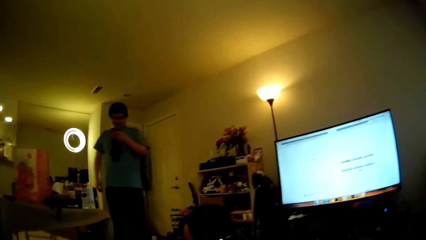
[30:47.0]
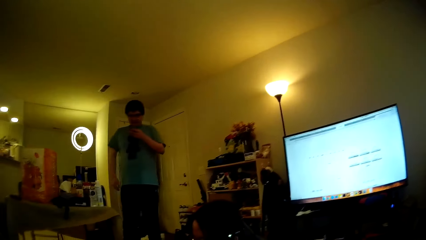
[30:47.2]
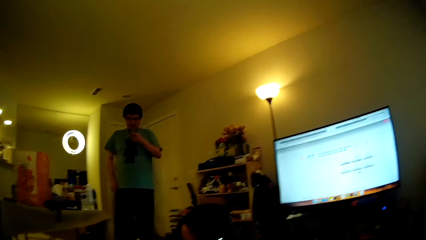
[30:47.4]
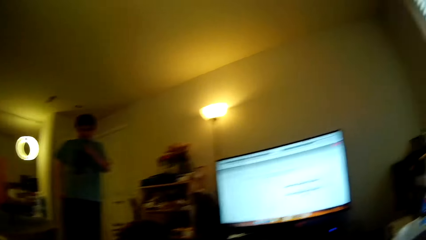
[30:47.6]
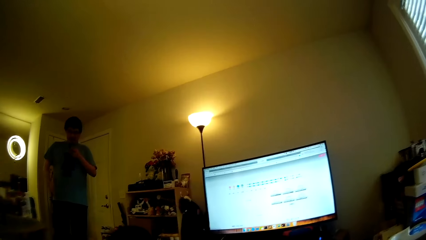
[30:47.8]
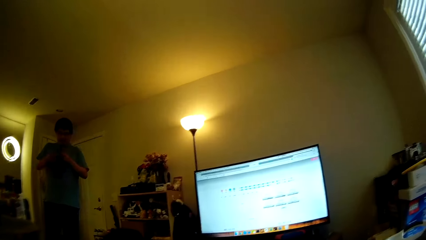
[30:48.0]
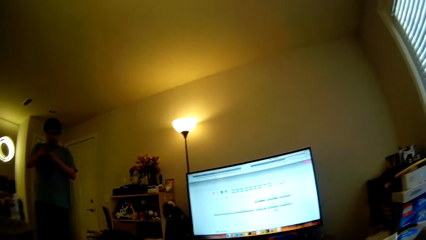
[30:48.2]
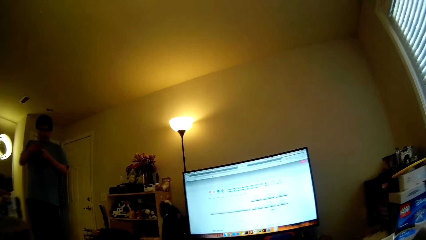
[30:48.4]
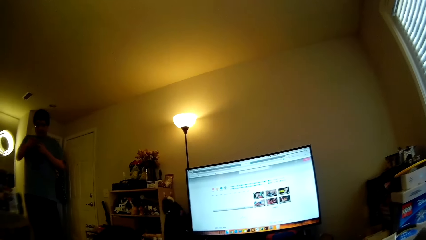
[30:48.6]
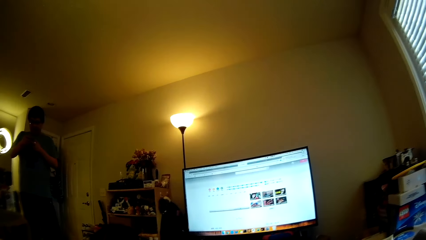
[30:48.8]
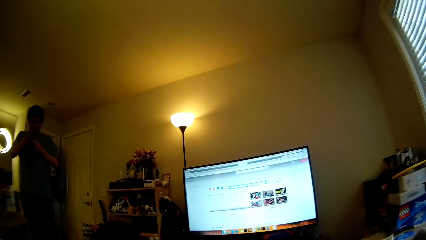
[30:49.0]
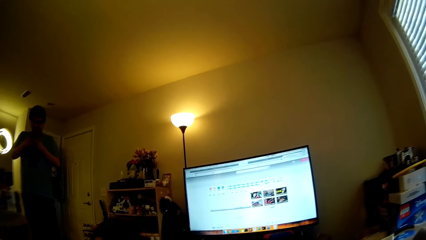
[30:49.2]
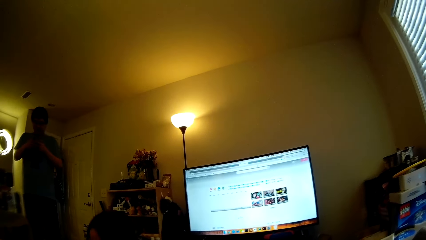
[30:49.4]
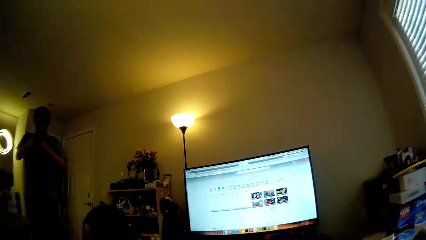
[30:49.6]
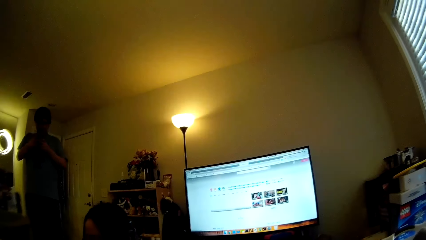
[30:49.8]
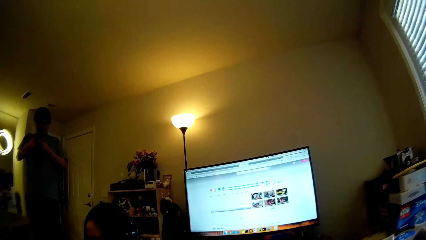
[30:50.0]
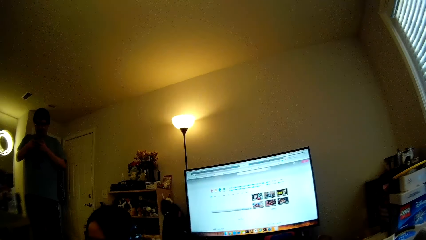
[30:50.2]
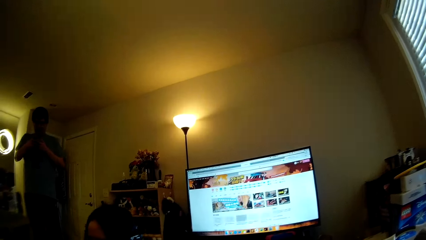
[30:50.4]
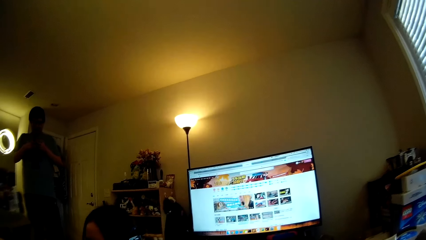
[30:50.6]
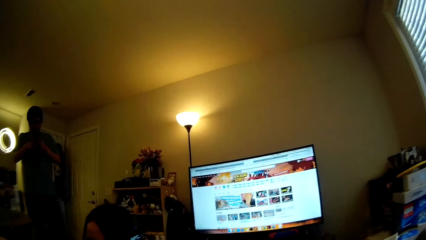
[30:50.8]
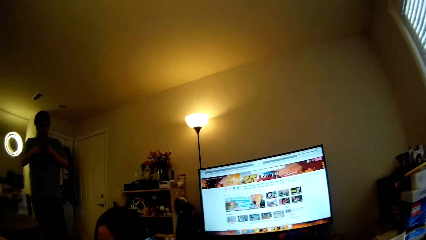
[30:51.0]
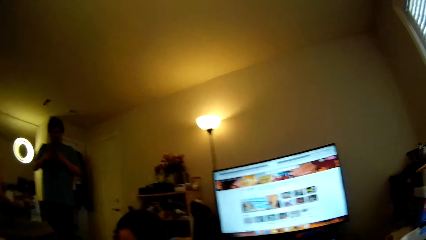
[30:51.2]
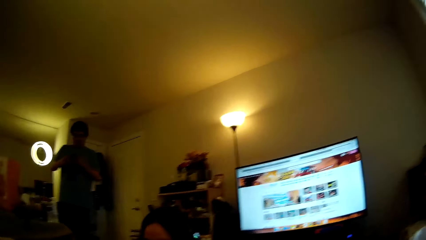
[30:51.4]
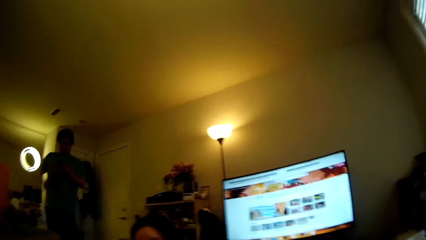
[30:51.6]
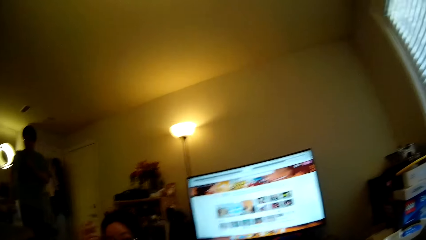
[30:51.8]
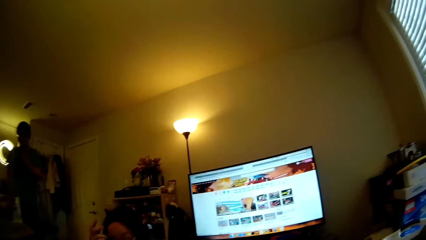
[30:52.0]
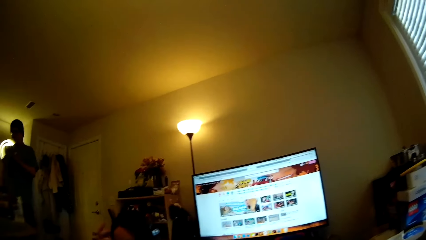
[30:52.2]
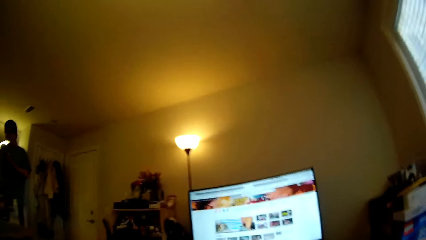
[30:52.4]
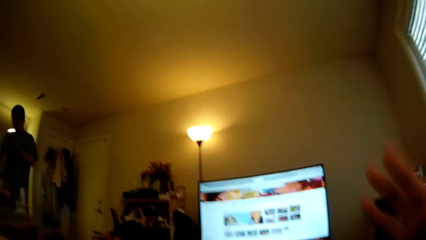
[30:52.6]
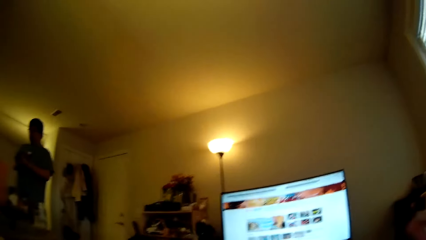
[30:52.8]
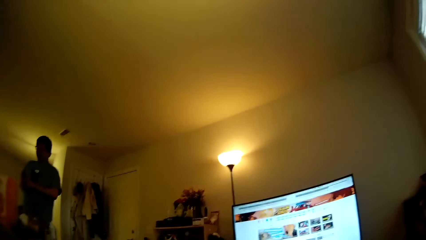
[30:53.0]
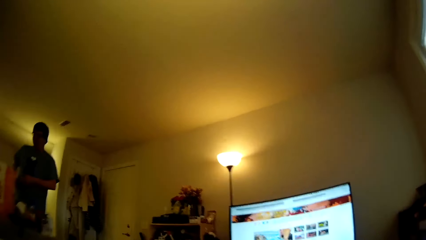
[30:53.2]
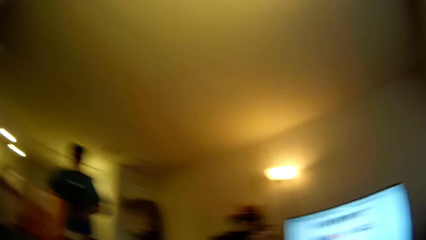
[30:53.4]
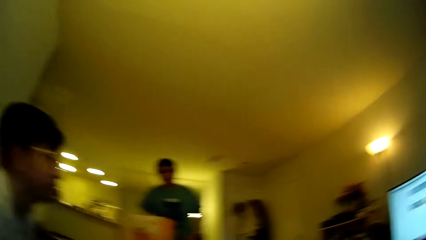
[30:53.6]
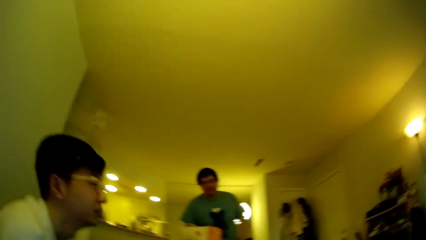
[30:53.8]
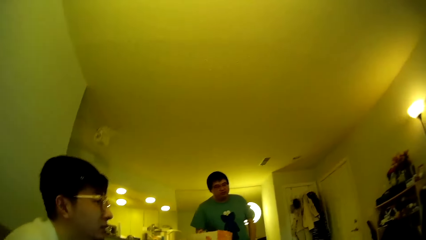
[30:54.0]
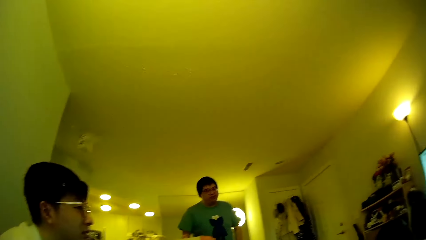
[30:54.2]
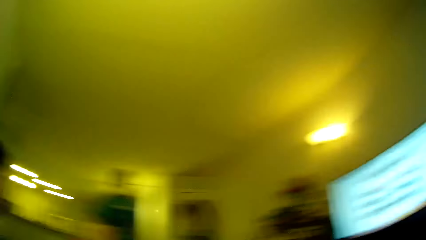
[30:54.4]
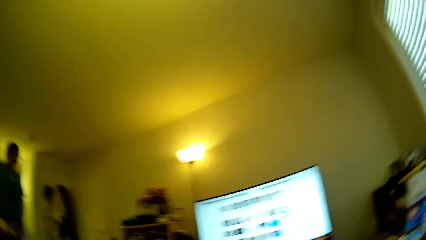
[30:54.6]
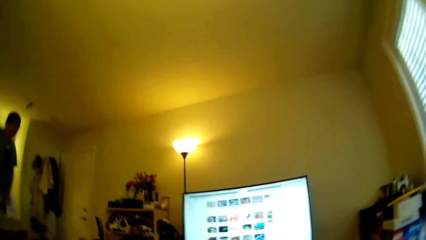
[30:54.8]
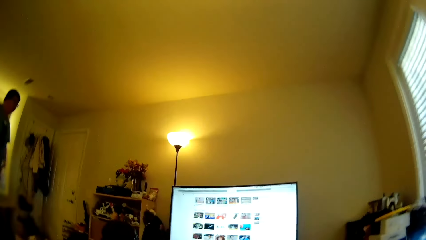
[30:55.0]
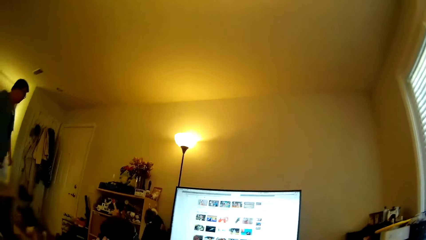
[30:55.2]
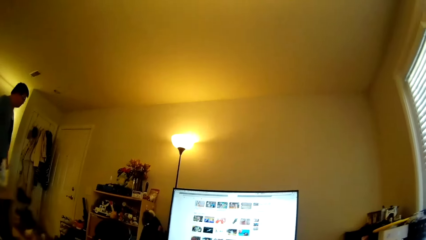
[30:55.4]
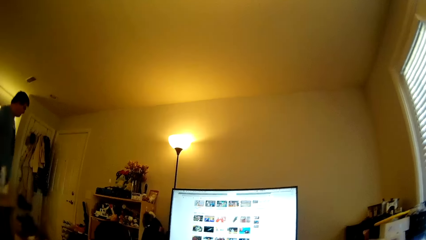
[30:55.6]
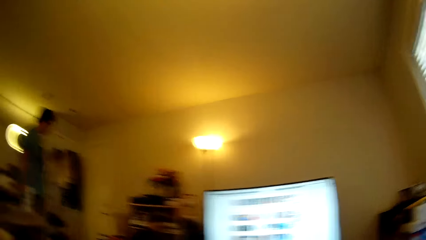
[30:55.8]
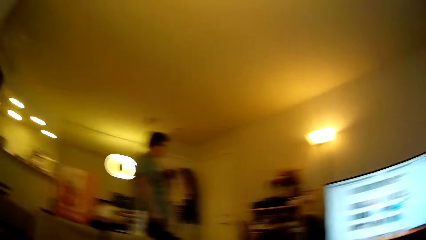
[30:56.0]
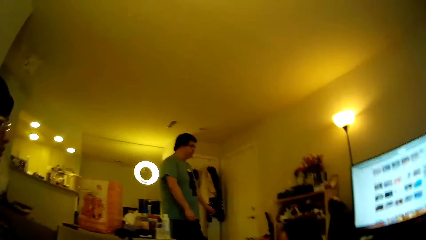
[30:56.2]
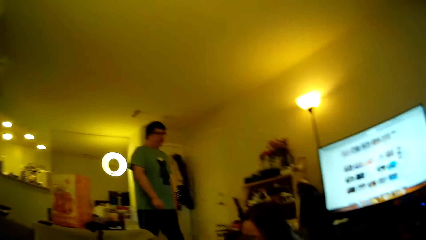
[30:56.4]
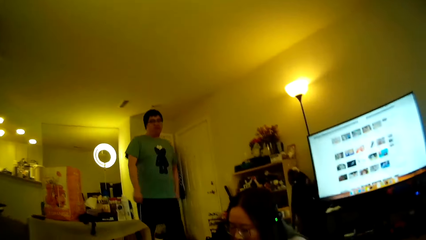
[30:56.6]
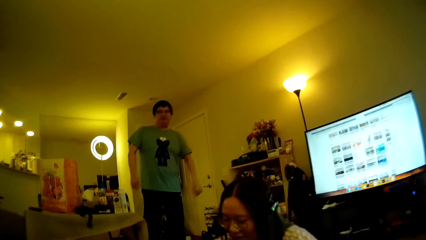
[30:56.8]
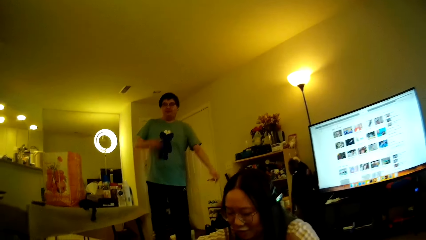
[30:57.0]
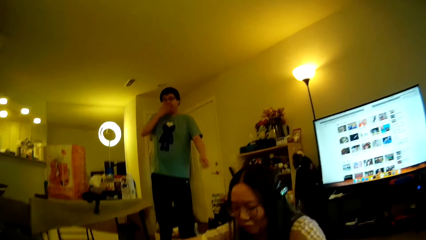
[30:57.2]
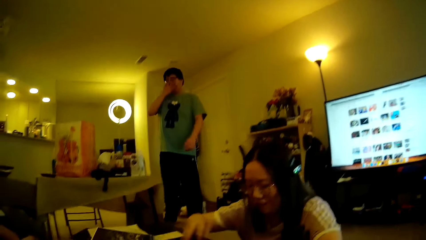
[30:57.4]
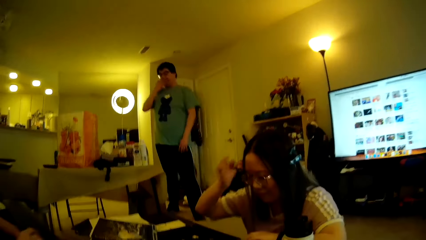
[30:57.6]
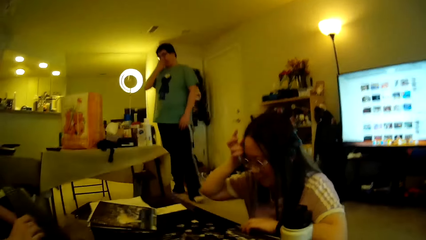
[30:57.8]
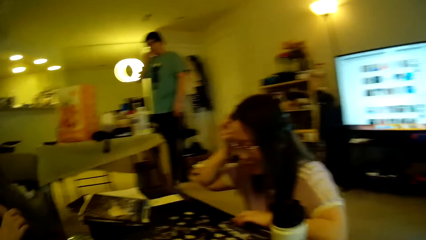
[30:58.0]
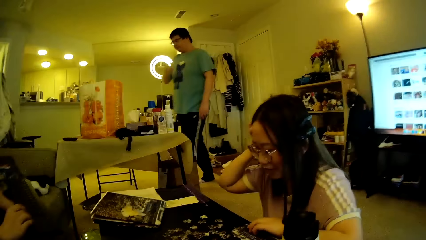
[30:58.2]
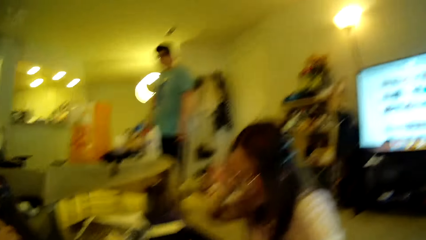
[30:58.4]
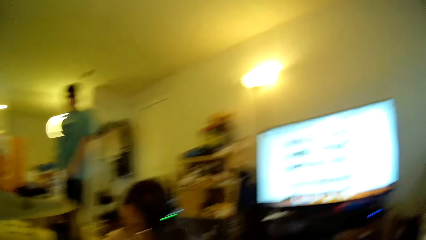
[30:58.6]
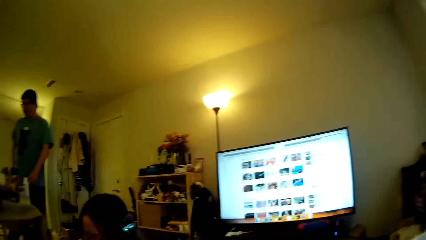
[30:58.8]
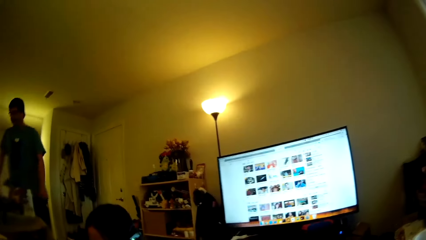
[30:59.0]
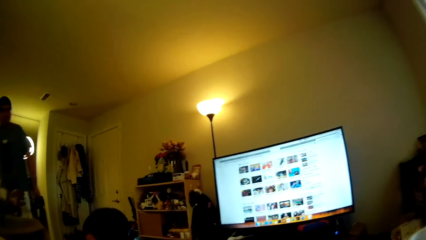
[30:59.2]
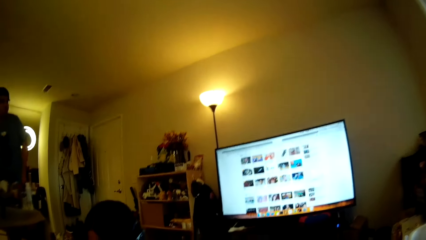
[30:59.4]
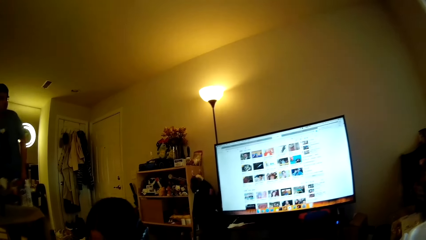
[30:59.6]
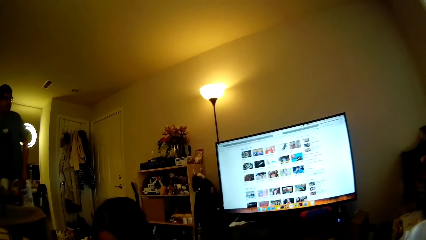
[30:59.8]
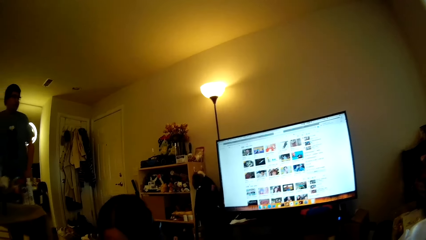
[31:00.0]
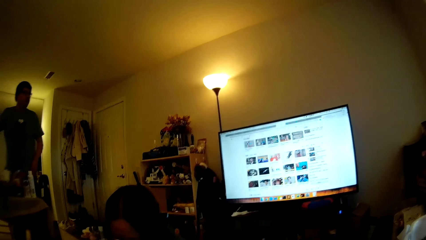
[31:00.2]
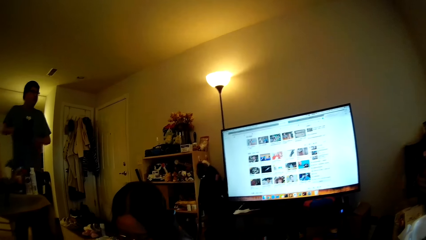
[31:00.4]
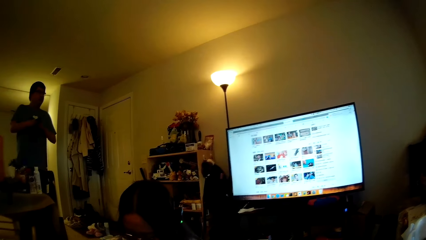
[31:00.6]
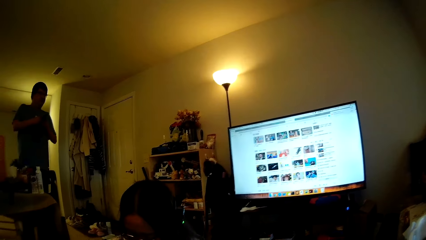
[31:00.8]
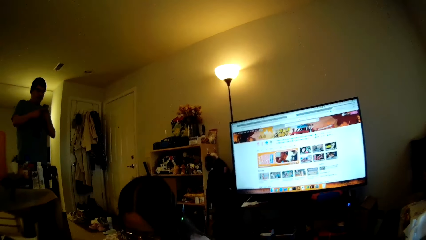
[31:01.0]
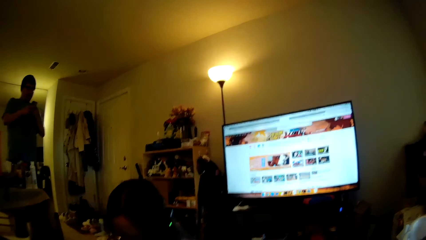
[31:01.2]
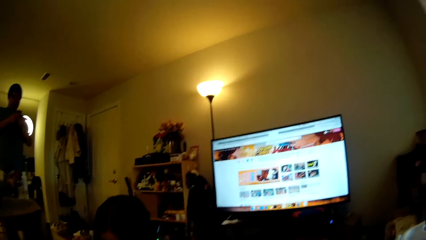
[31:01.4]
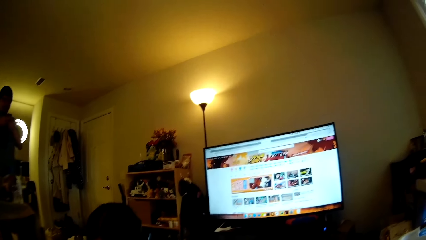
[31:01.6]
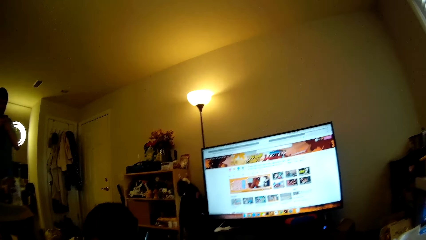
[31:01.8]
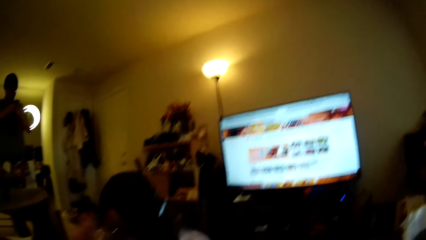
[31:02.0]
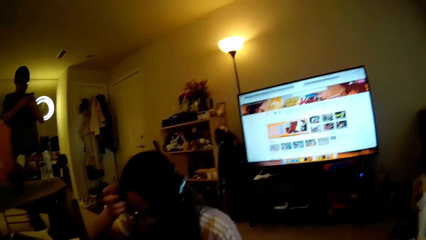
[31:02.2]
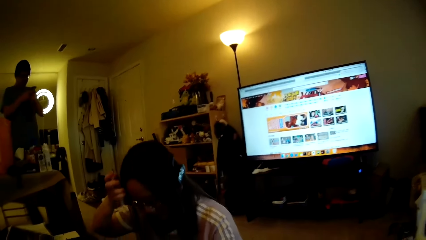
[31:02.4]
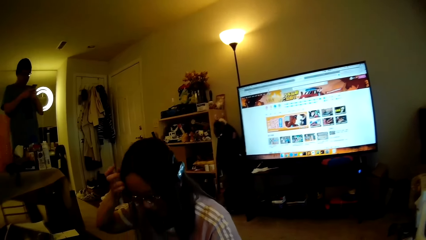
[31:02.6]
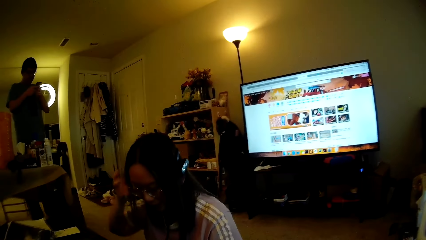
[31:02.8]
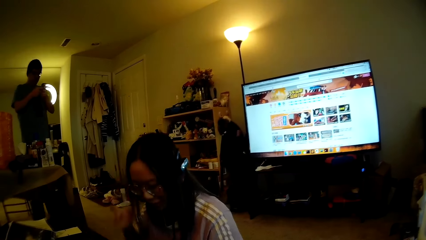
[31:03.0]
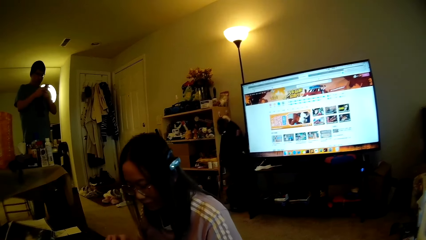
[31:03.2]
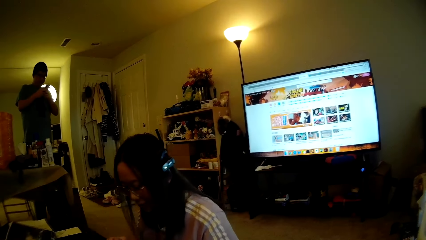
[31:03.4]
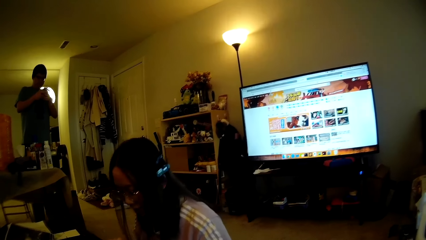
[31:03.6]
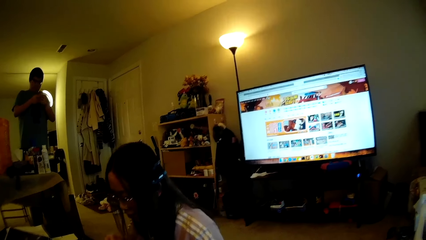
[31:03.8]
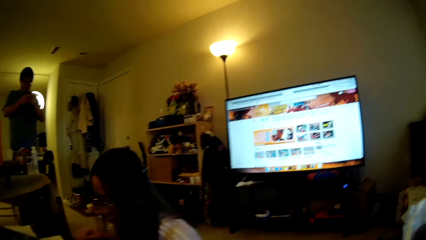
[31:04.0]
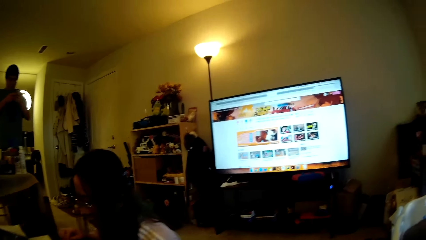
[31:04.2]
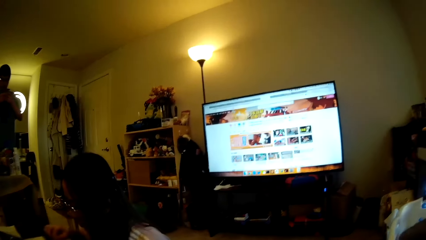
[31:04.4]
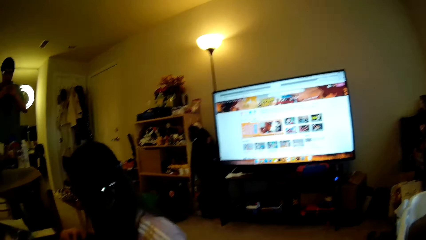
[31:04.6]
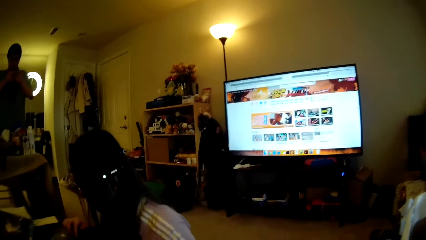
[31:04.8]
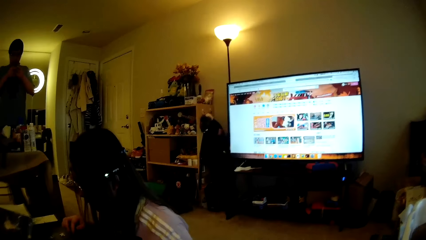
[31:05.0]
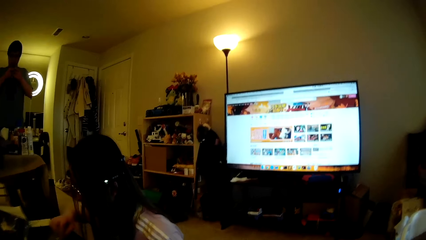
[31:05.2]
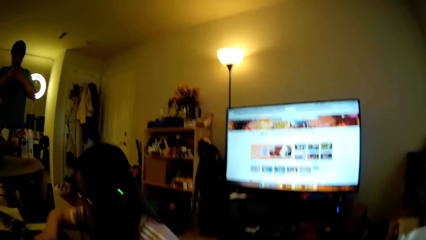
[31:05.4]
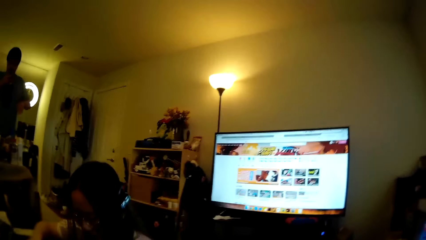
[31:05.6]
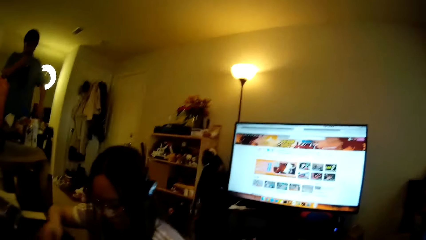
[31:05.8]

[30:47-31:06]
A man operates the phone. The camera wearer moves the hands and looks around. Another man operates the computer. The first man wipes his face with a hand. A lady adjusts her hair. The lady touches the hair. The first man picks up the phone, operates the phone, and looks at the phone. The lady touches the hair. The camera wearer looks around.
